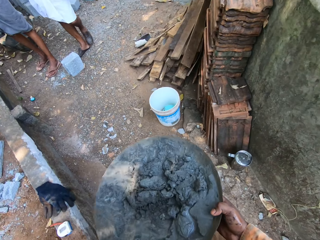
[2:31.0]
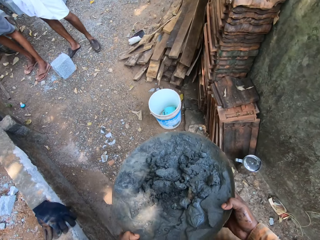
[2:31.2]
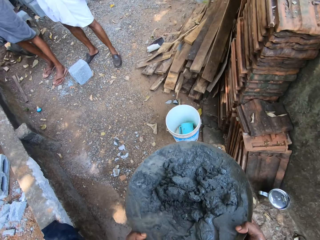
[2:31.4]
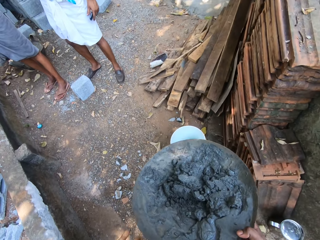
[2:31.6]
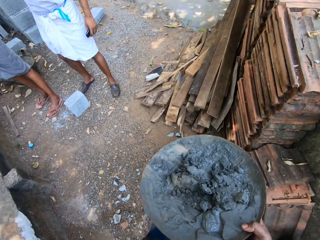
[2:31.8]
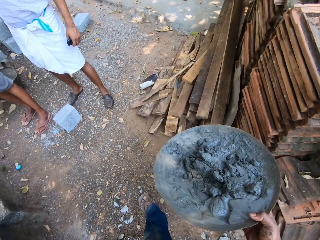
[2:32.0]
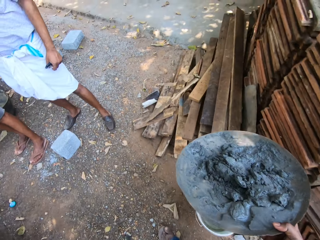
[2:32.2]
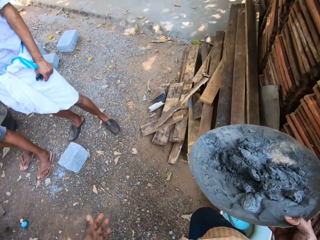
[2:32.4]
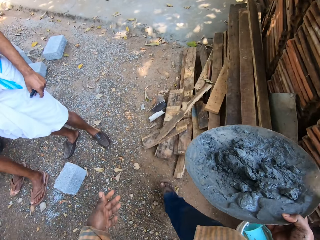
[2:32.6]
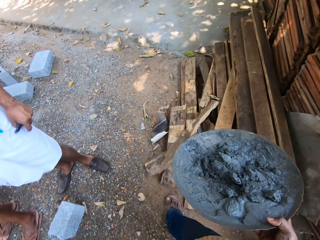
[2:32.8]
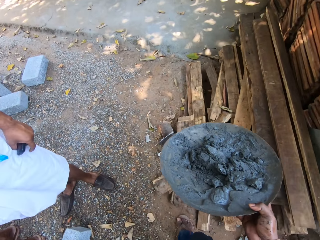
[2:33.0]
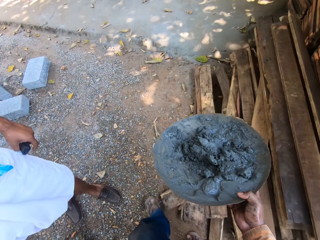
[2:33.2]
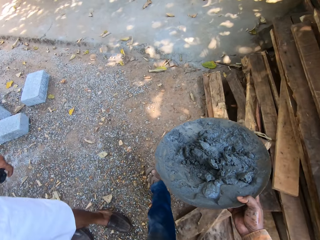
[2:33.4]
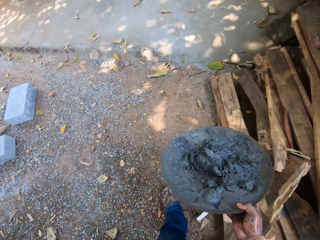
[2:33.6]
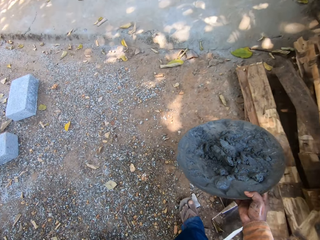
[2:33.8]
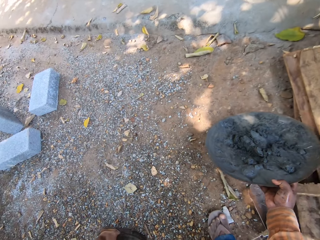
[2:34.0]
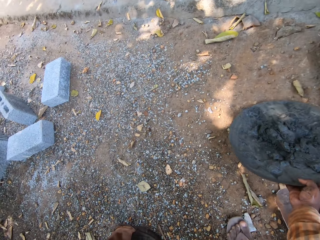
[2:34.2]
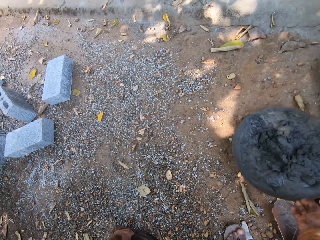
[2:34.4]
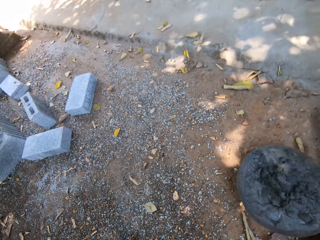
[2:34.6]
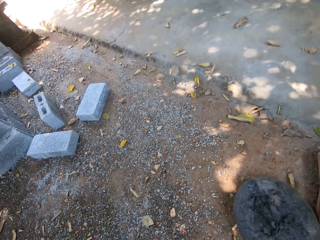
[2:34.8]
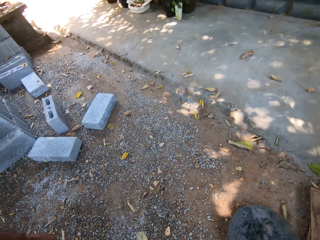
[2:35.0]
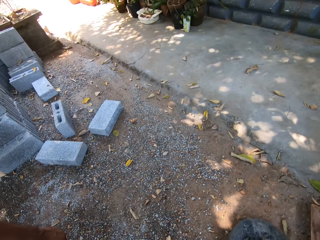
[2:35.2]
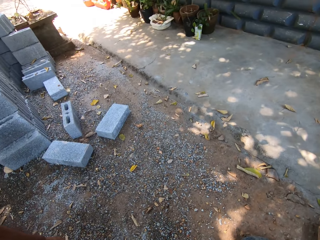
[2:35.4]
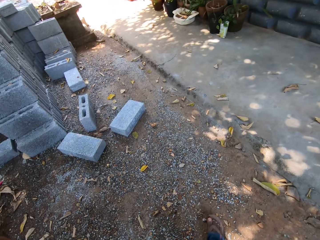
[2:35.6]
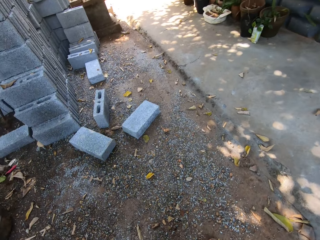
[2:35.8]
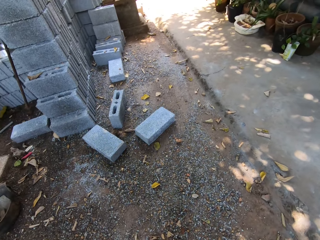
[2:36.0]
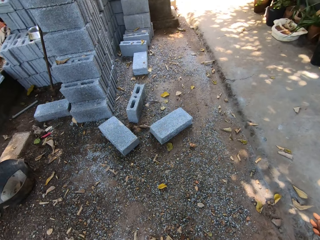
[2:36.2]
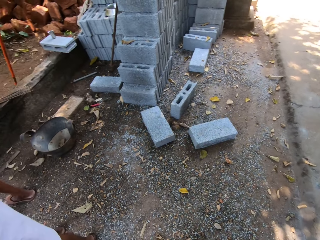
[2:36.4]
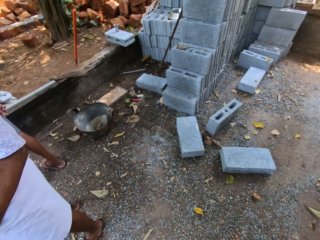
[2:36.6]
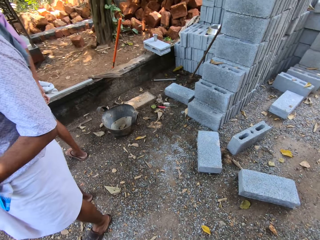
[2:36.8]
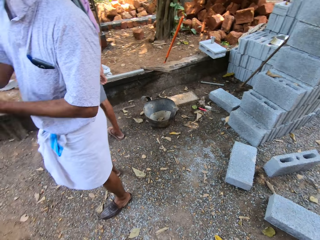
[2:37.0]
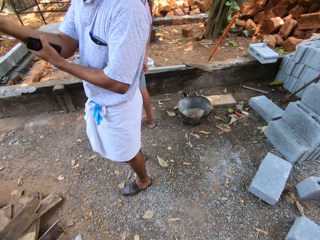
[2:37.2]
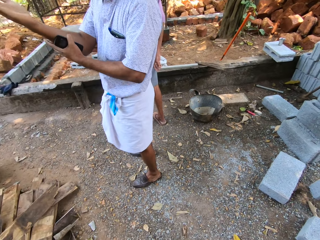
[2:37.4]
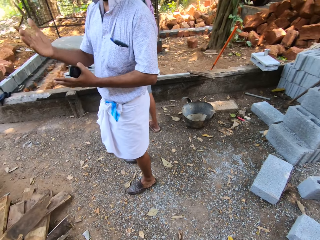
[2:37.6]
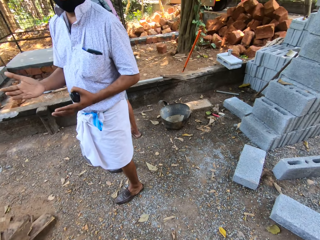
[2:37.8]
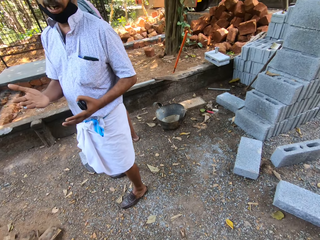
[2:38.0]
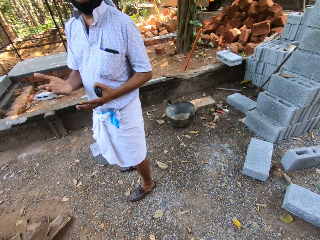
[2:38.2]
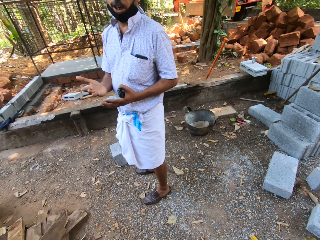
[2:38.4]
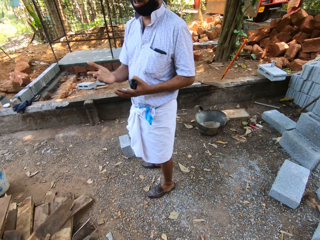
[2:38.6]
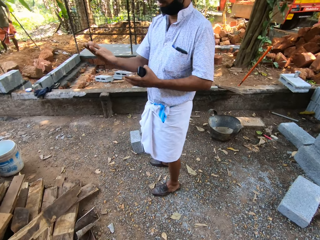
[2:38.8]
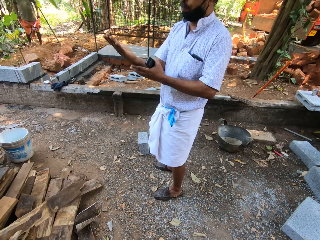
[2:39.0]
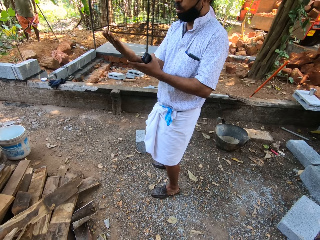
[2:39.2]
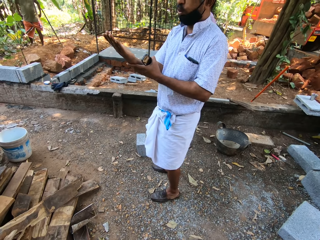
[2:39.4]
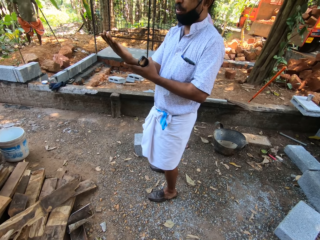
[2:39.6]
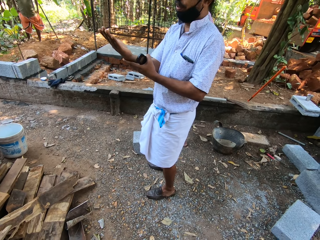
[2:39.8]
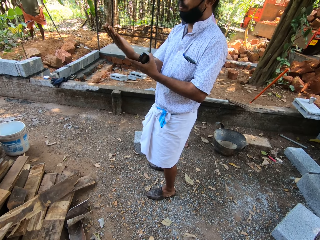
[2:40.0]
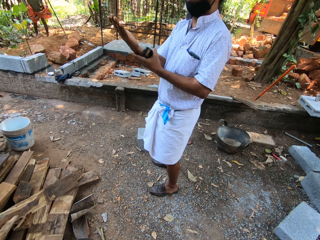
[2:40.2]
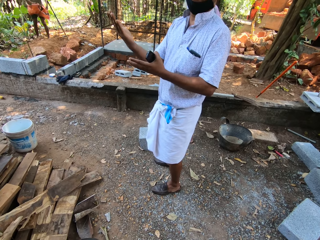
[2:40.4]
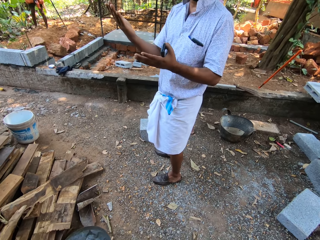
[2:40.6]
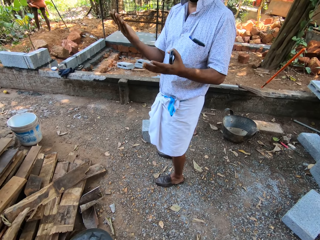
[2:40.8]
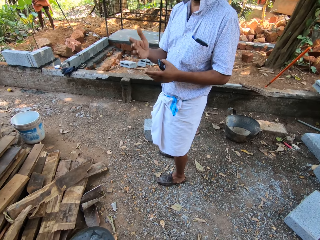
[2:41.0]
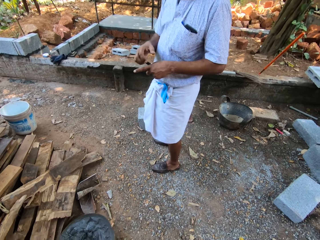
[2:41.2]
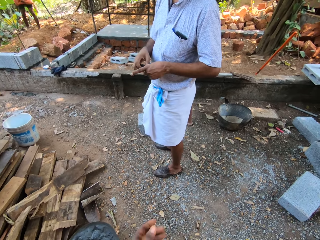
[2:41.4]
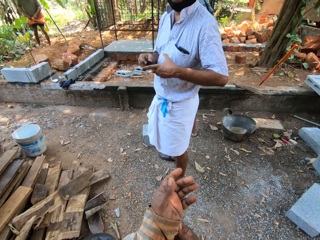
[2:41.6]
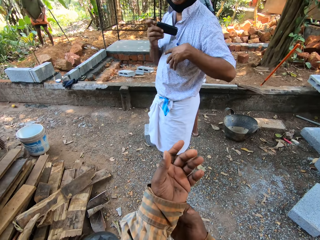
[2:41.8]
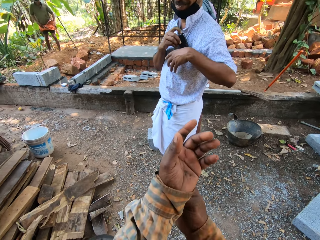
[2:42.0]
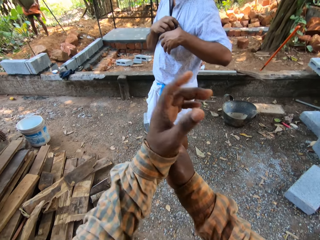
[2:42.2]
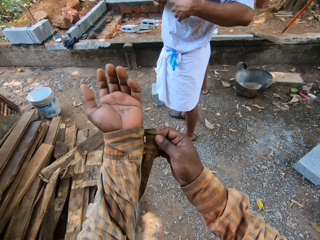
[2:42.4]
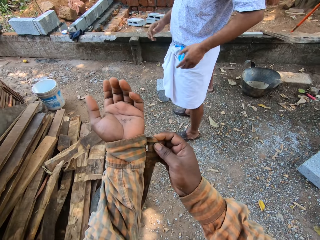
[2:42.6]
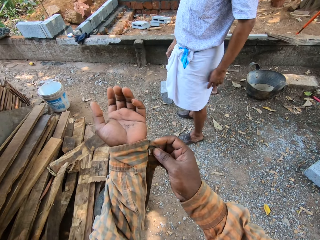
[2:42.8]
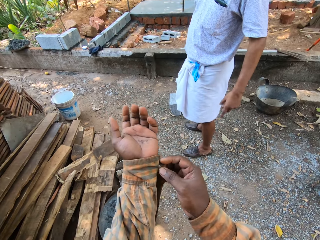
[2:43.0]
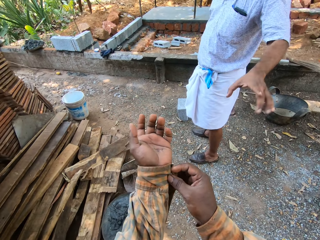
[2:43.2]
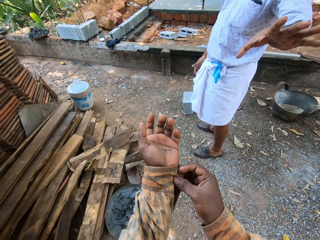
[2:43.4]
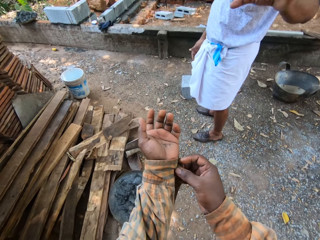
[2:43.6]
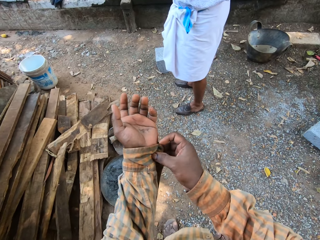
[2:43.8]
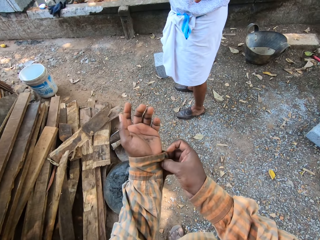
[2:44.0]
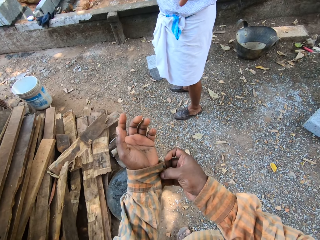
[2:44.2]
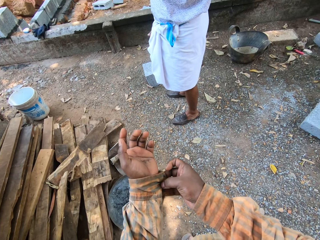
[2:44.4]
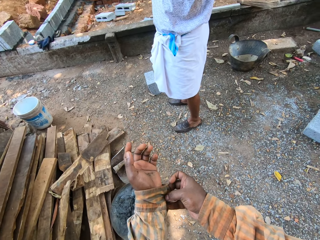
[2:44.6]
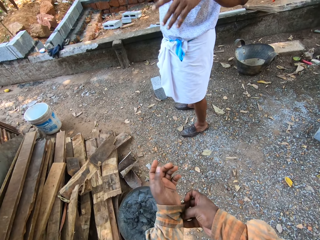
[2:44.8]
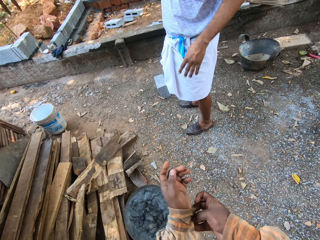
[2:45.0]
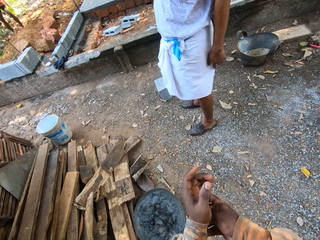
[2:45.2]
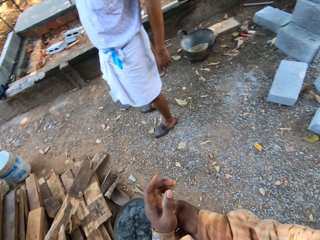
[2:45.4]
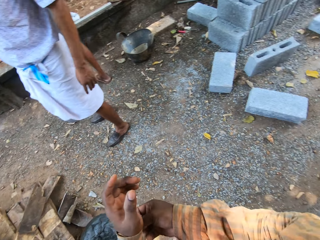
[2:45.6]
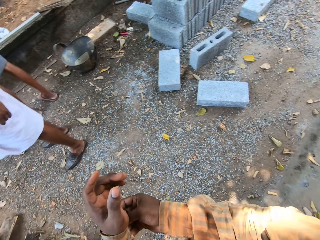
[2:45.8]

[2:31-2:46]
The camera wearer walks on the ground. He walks past a man. He converses with another man and the first man. He walks past the second man. He drops the head pan with cement on the ground with his right hand. He dialogues with a person. The second man passes a phone in his right hand to his left hand, holds his breast pocket with his left hand, and puts the phone in his breast pocket with his right hand. The camera wearer buttons his left sleeve with his right hand. The second man removes his left hand from the breast pocket.

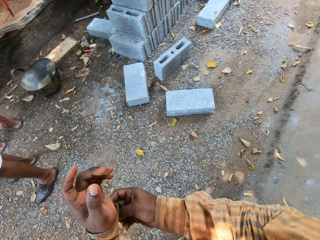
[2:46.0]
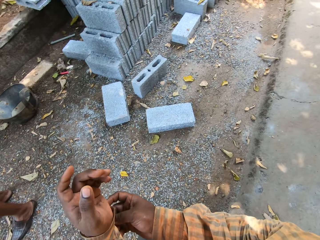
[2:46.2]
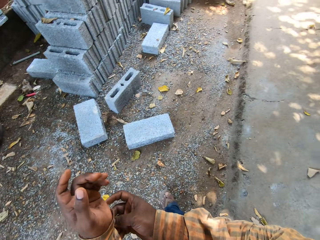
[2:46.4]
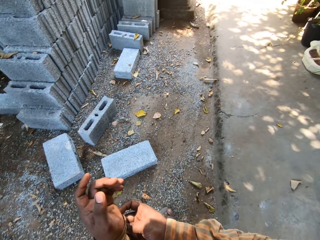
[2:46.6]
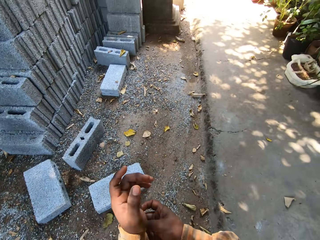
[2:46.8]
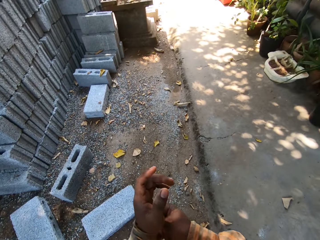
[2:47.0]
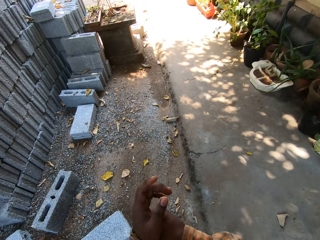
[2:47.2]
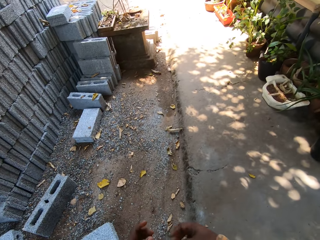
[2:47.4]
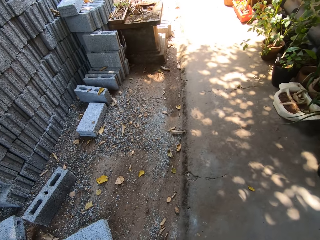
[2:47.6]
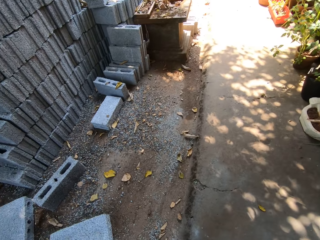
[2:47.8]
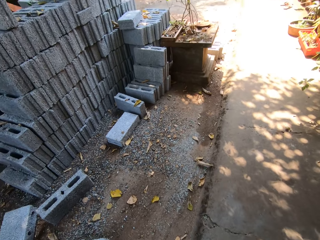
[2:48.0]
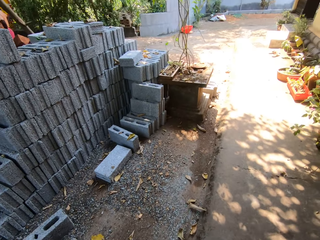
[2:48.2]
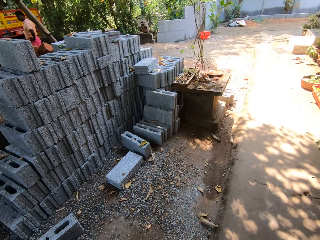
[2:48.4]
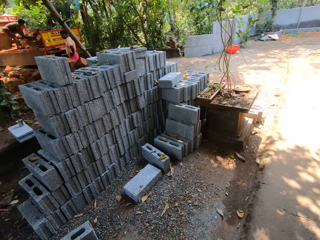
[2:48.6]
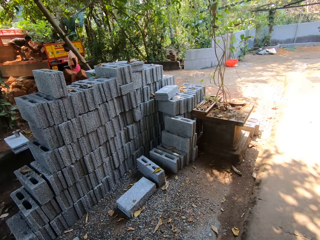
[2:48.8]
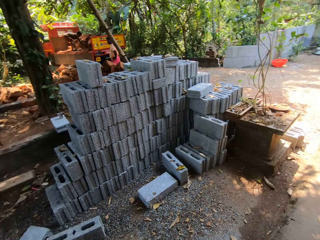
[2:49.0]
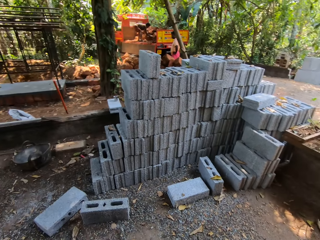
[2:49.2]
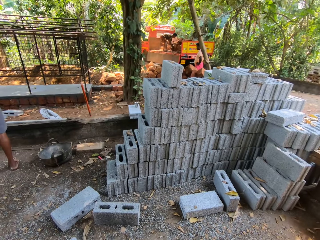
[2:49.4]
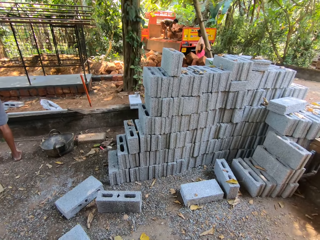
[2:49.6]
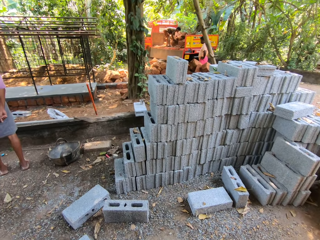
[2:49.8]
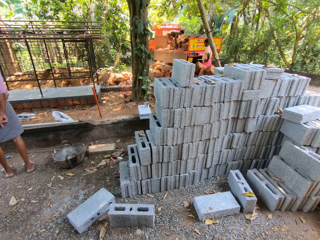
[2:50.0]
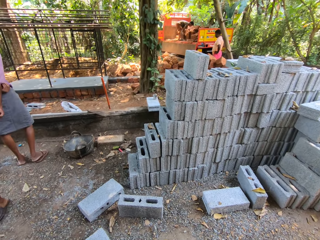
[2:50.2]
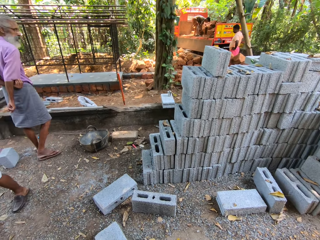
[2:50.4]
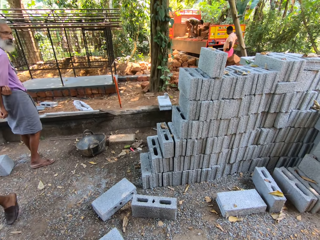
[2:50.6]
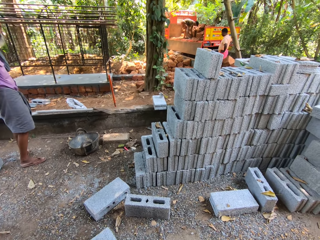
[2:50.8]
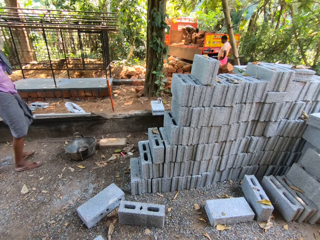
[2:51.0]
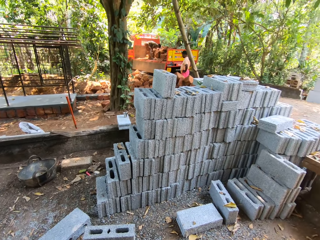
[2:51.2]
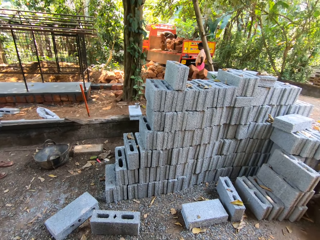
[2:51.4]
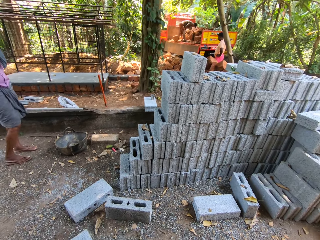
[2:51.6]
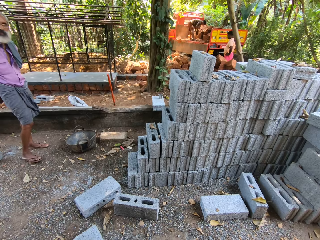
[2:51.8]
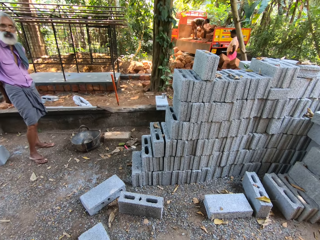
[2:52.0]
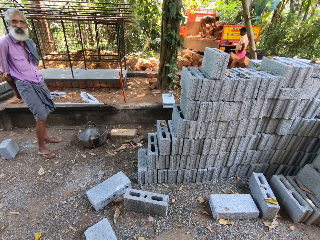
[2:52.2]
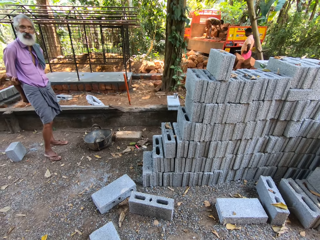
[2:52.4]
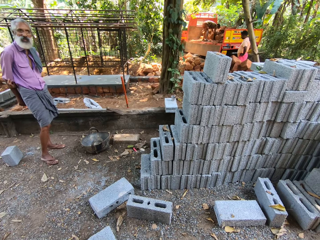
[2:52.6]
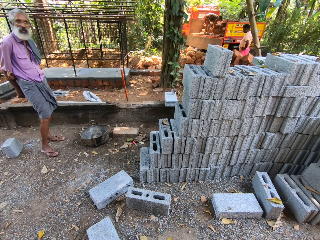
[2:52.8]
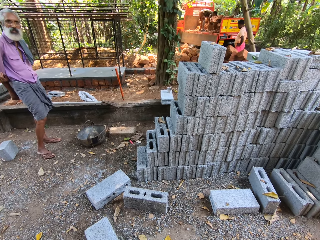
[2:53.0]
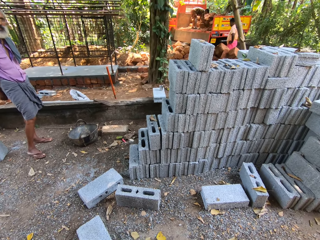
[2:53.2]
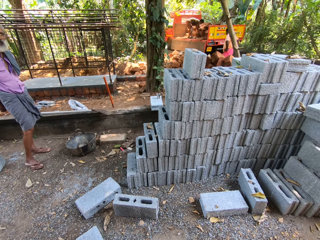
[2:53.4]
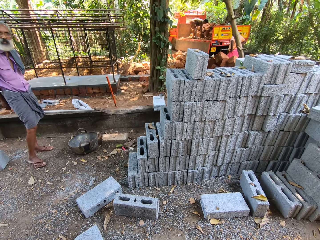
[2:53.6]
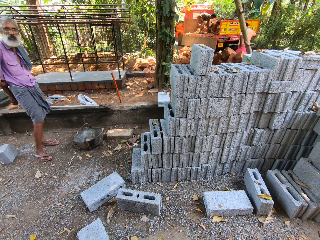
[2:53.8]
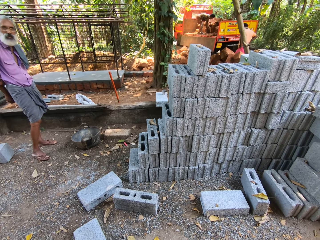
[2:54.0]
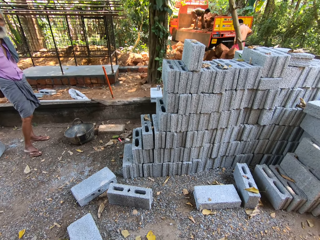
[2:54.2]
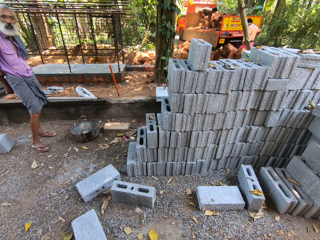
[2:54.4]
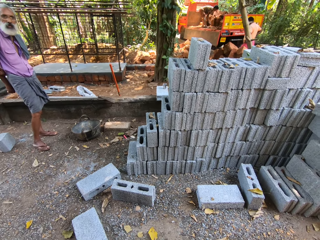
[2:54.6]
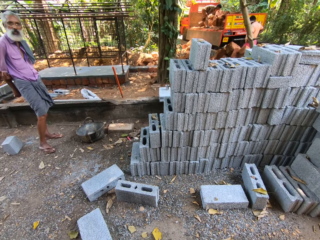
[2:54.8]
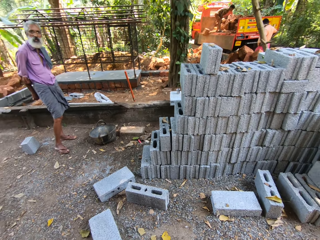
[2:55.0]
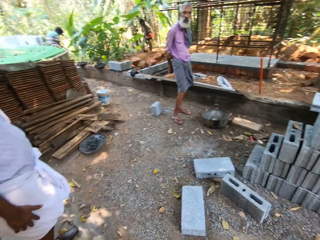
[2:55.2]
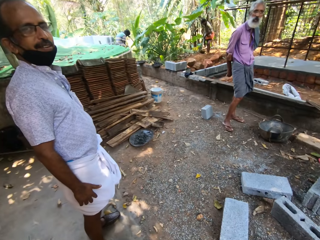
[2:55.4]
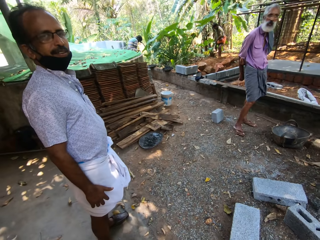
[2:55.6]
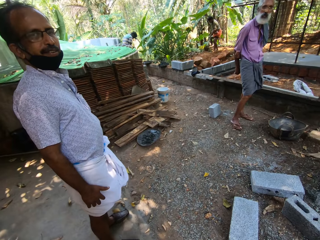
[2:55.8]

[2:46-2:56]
The camera wearer walks on the ground. They dialogue with a person.
